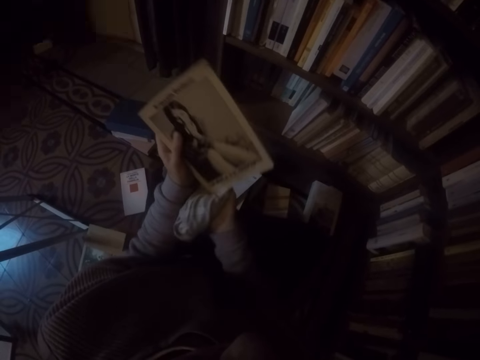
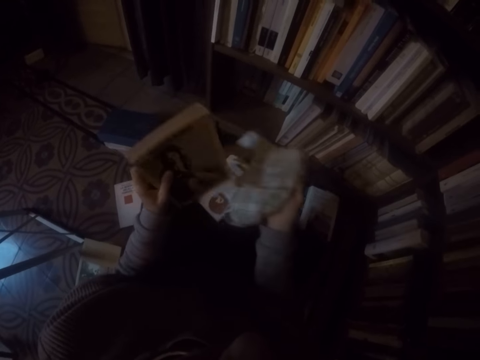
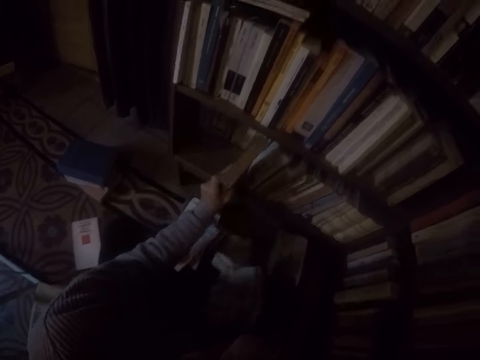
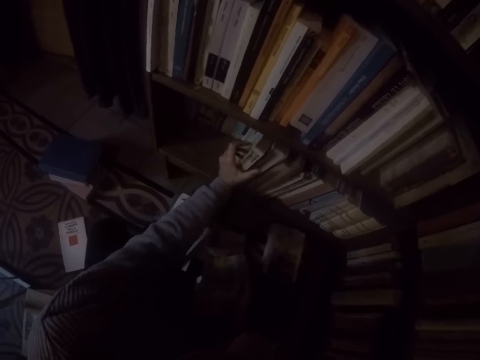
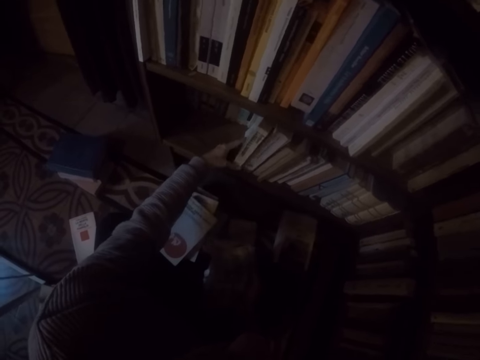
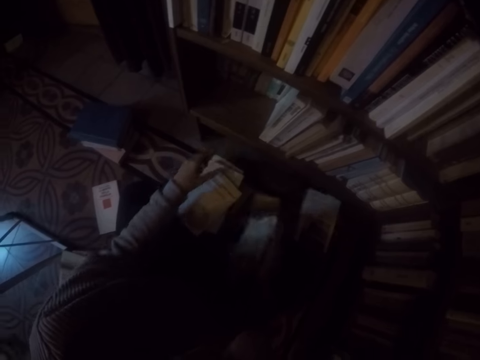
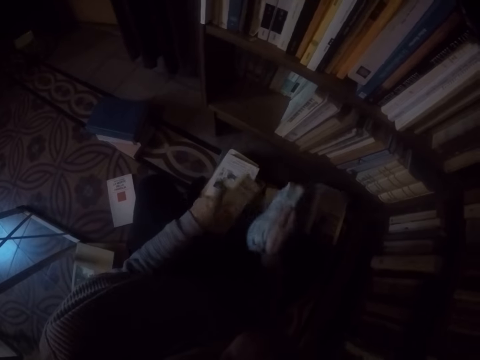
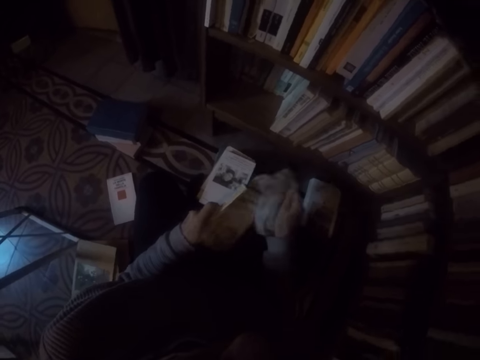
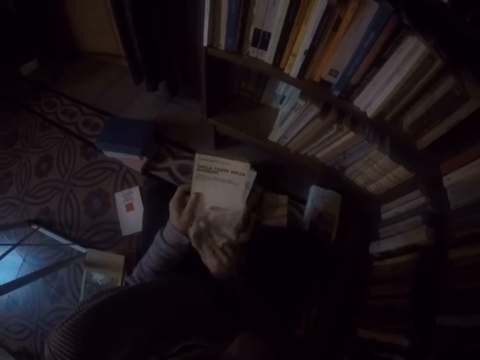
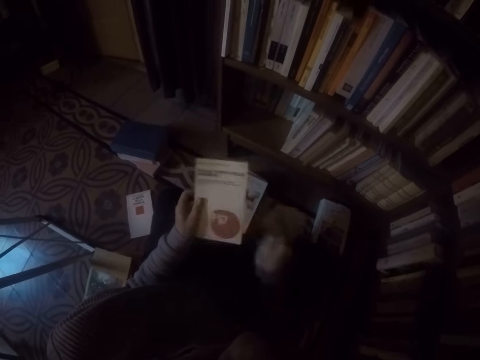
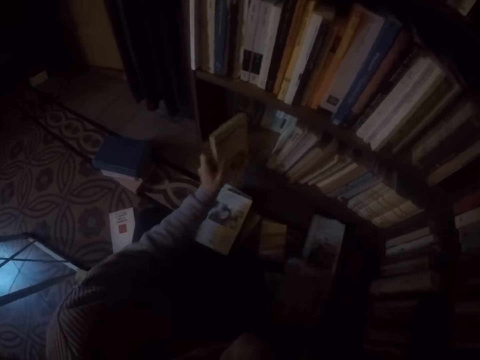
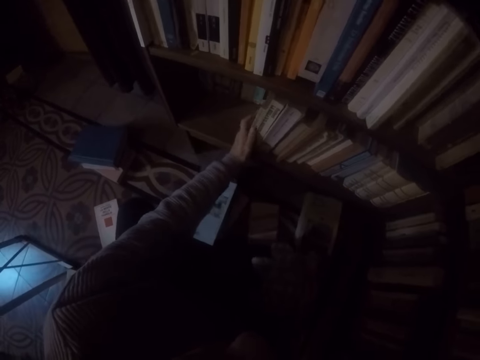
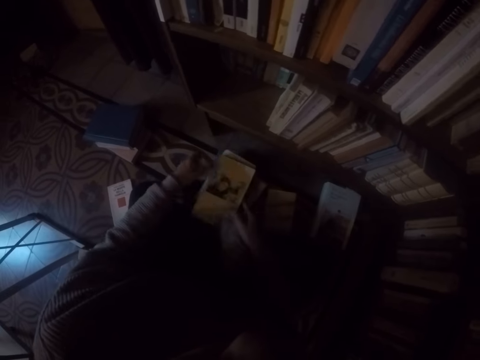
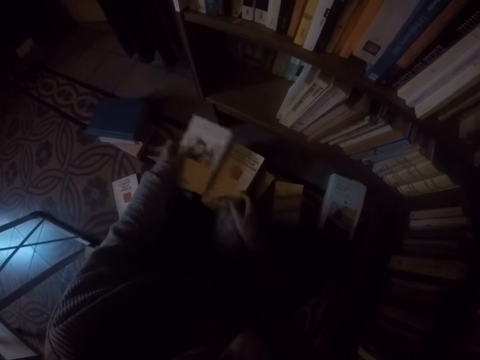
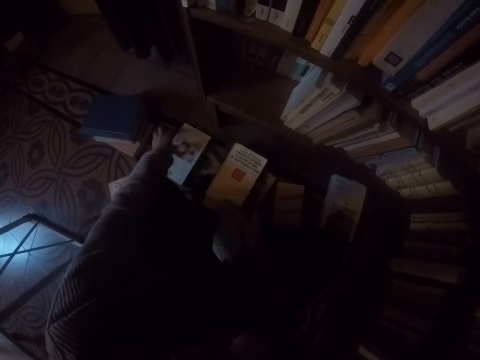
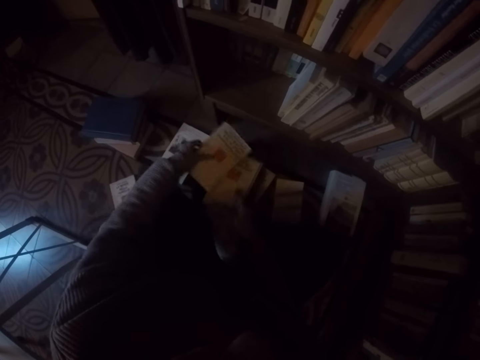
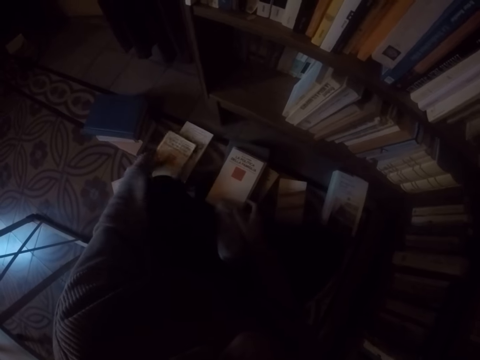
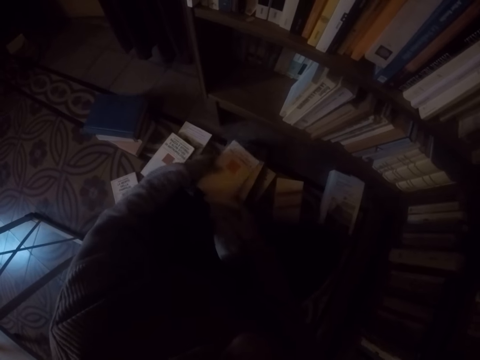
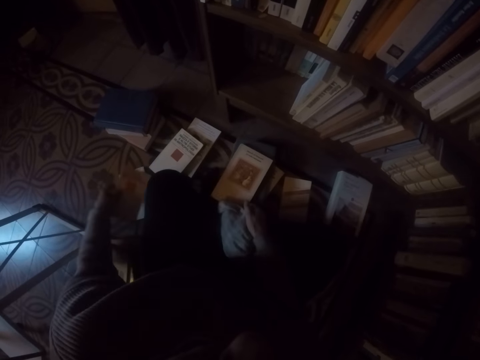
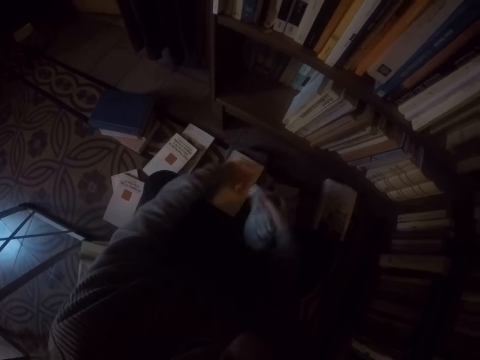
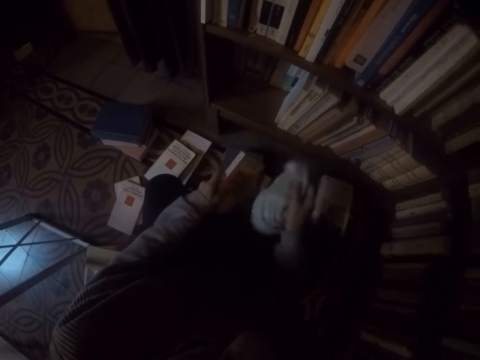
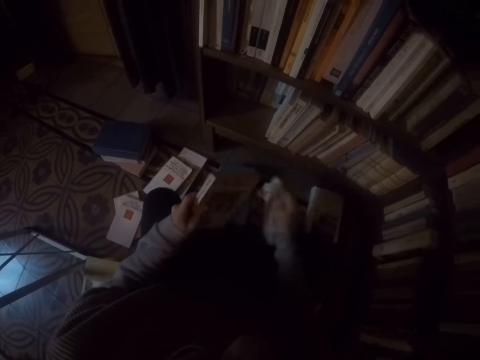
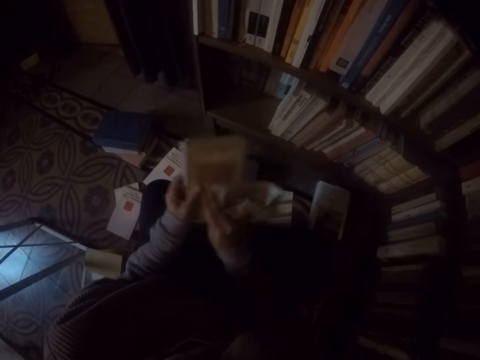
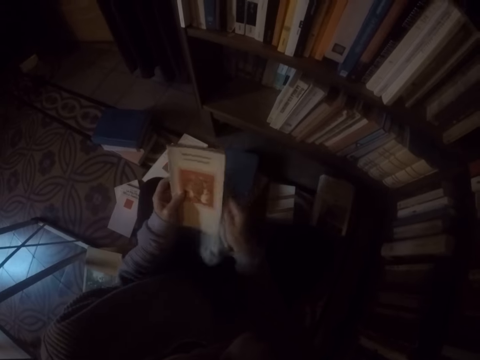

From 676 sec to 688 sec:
The camera wearer places the book in her left hand into the shelf. She picks up a book on the ground with her left hand. She wipes the book in her left hand with the rag in her right hand. She places the book in her left hand into the shelf. She picks up a book on the ground with both hands. She puts the book aside. She drops the book in her left hand on the ground. She picks up a book on the ground with both hands. She arranges the book aside. She drops the book in her left hand on the ground. She picks up a book on the ground with both hands. She drops the book in her left hand on the ground. She picks up a book on the ground with both hands. She wipes the book in her left hand with the rag in her right hand.

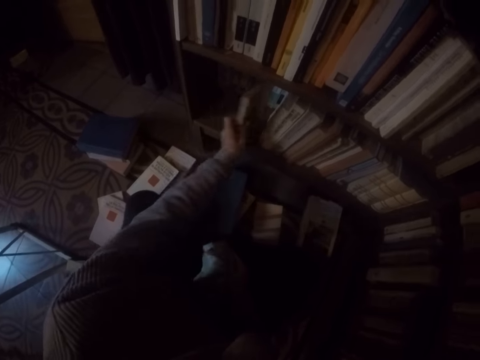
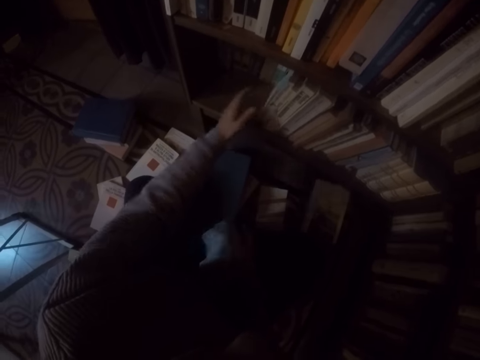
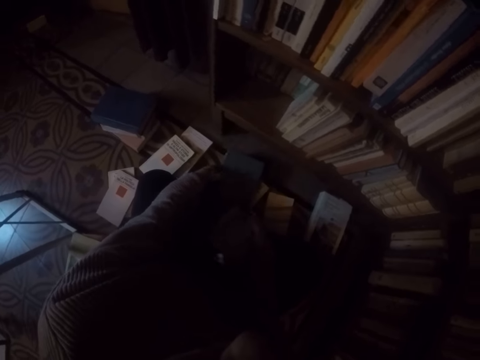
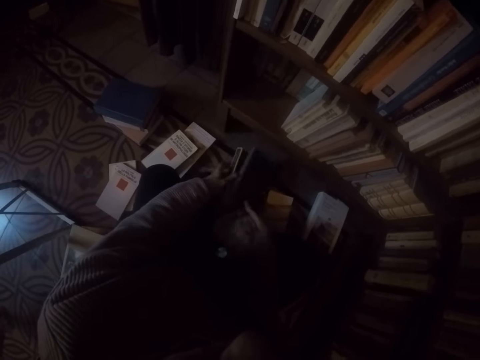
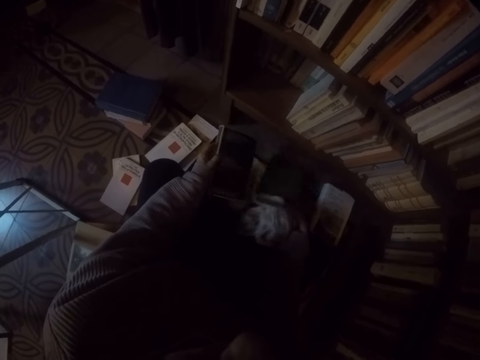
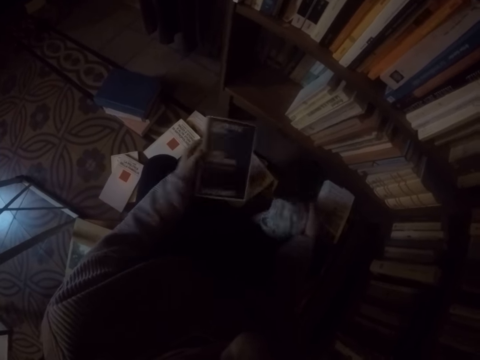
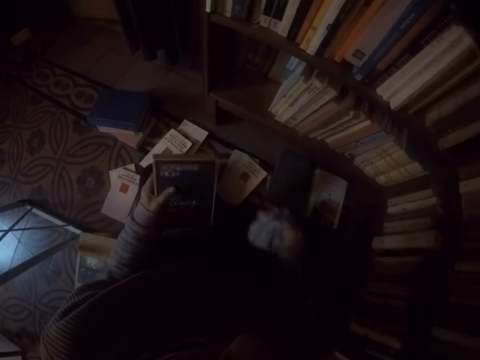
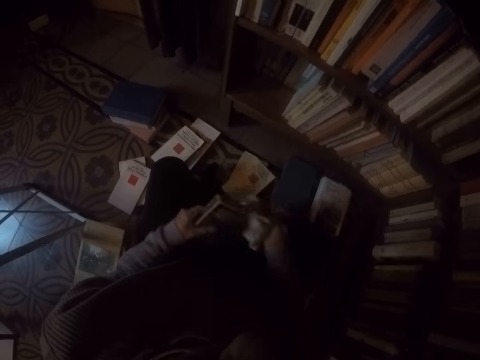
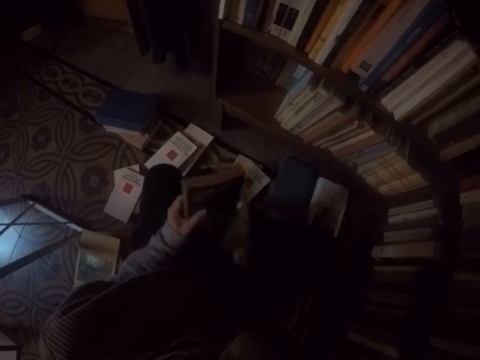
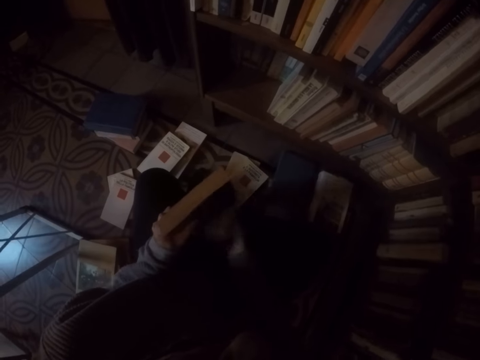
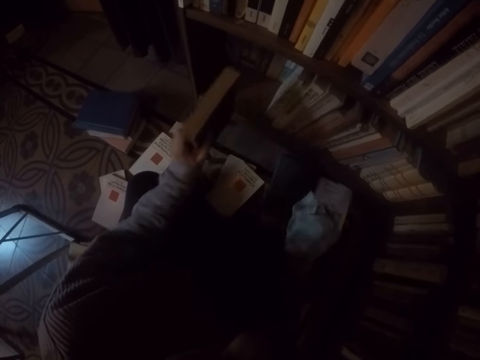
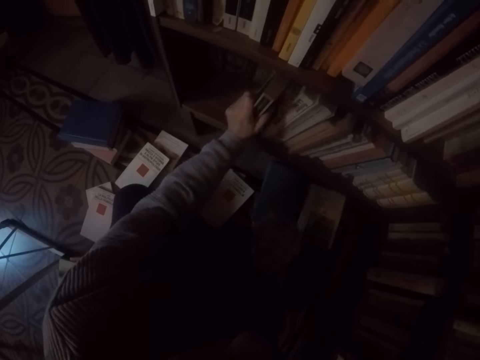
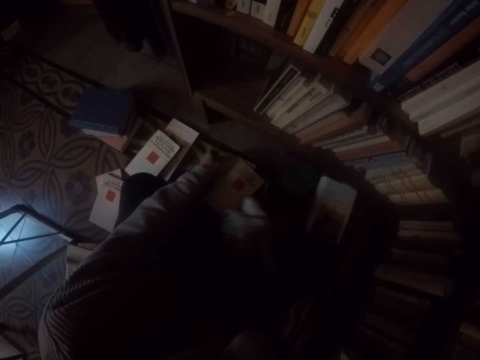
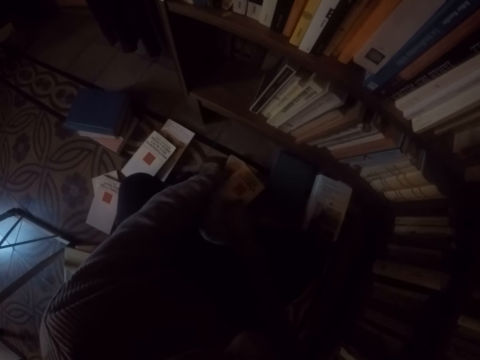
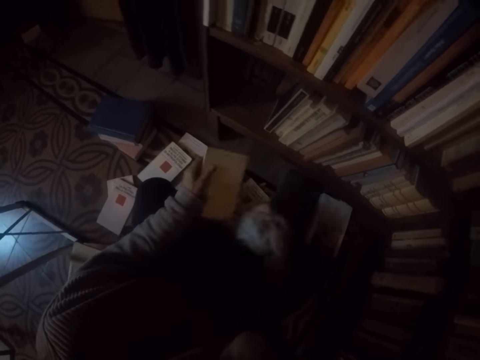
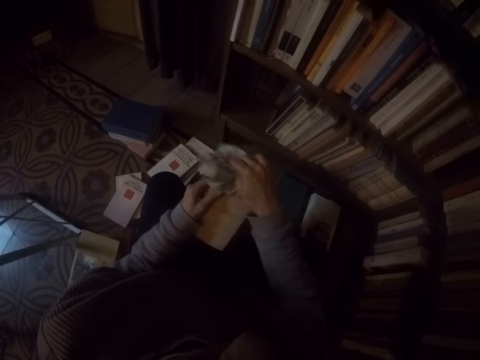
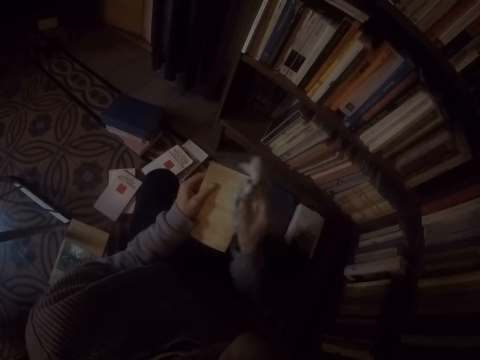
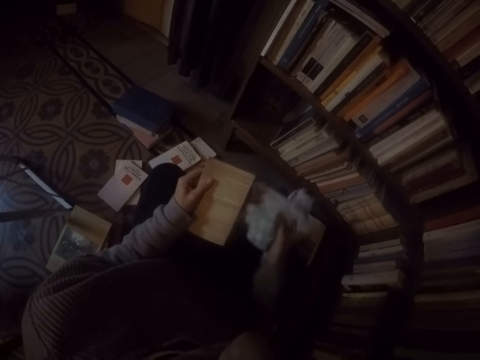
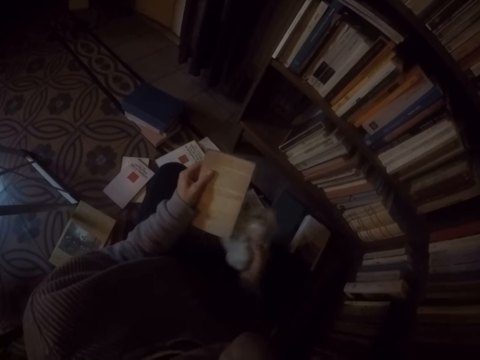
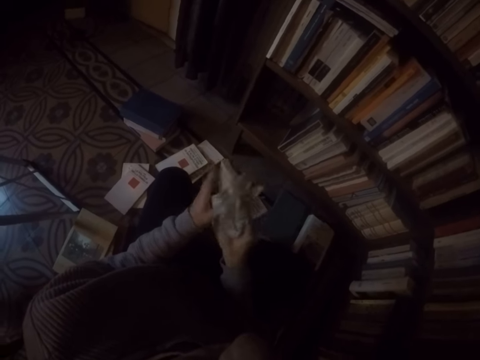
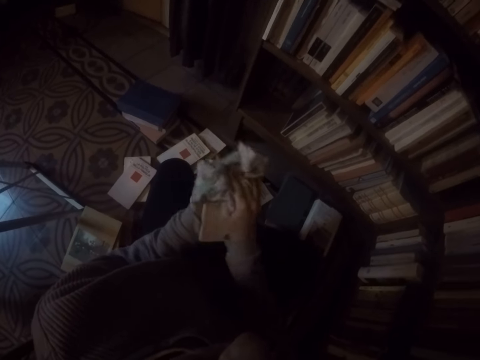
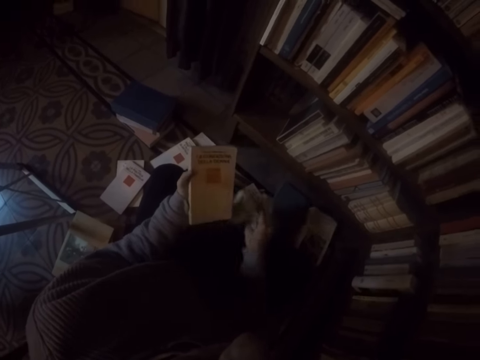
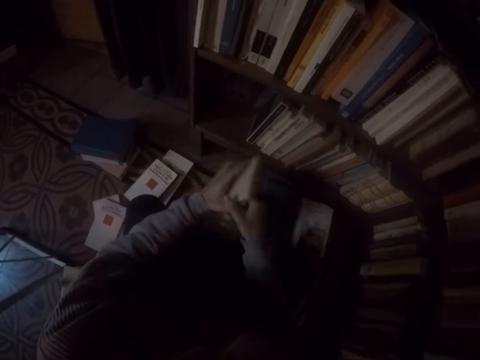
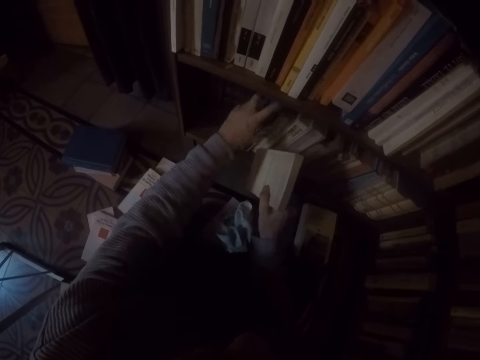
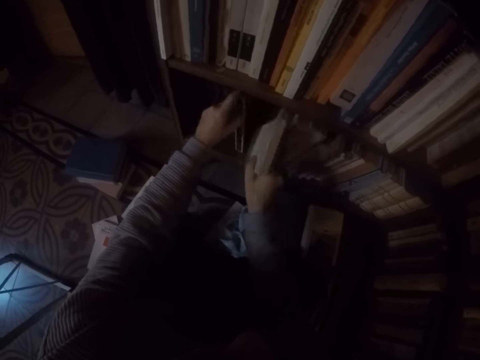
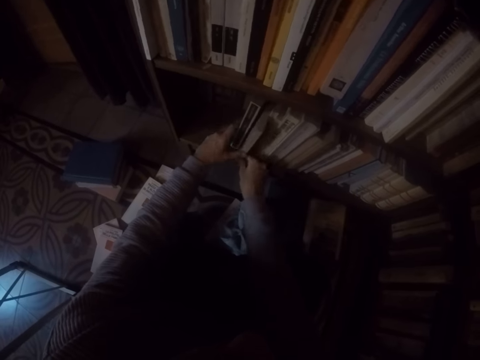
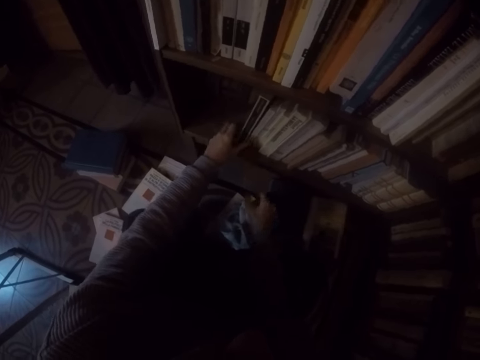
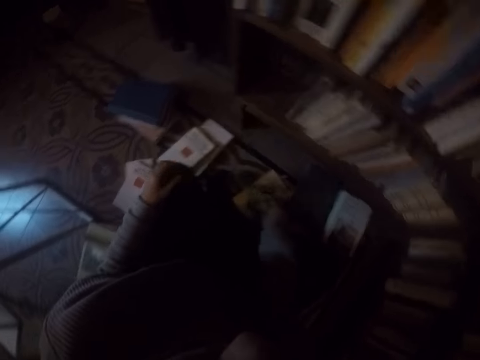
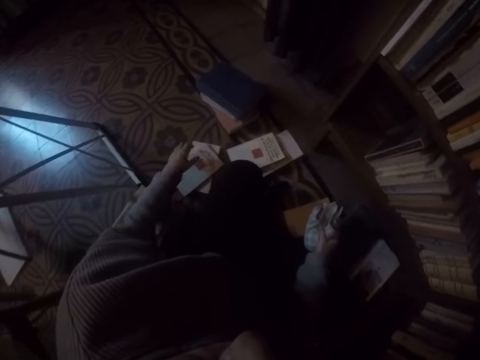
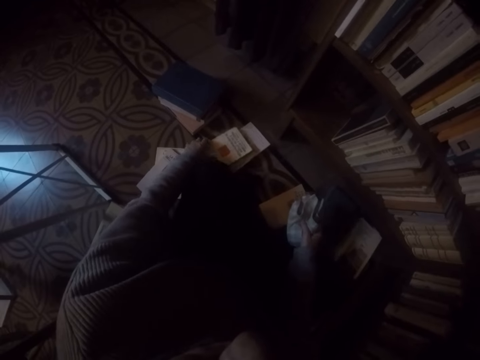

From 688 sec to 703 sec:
The camera wearer places the book in her left hand into the shelf. She picks up a book on the ground with both hands. She wipes the book in her left hand with the rag in her right hand. She places the book in her left hand into the shelf. She picks up a book on the ground with her left hand. She wipes the book in her left hand with the rag in her right hand. She drops the rag in her right hand on the ground. She passes the book in her left hand to her right hand. She adjusts the book in the shelf with her left hand. She places the book in her right hand into the shelf in between others. She picks up the rag on the ground with her right hand. She picks up a book on the ground with her left hand.
